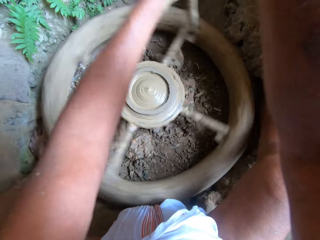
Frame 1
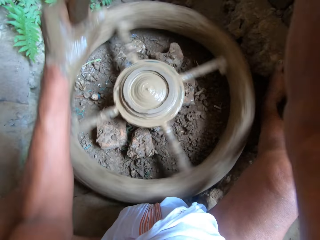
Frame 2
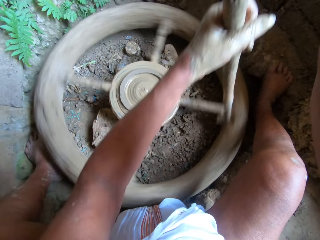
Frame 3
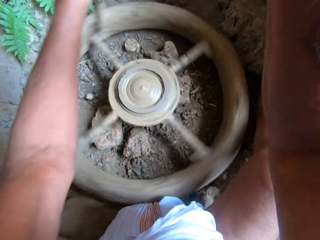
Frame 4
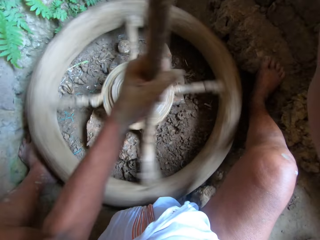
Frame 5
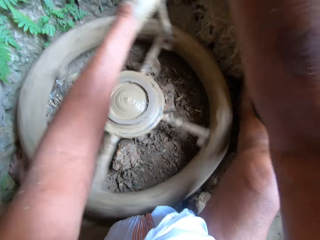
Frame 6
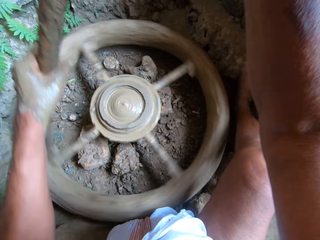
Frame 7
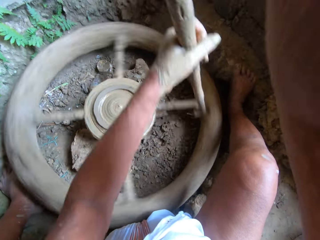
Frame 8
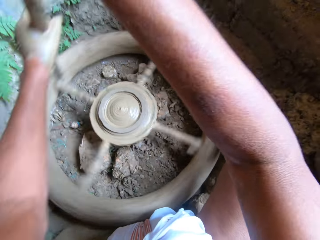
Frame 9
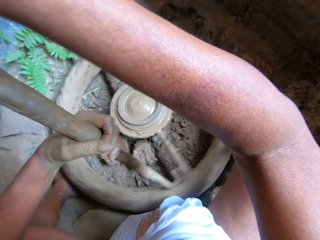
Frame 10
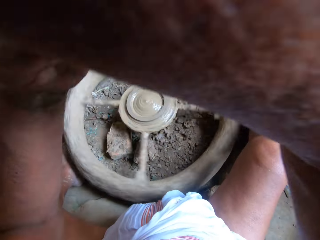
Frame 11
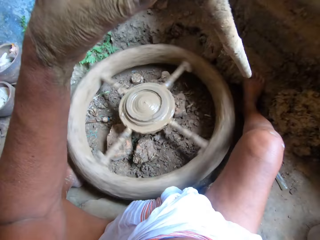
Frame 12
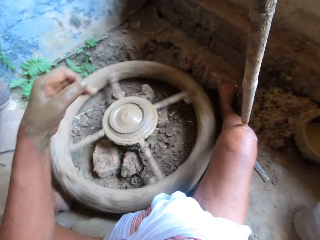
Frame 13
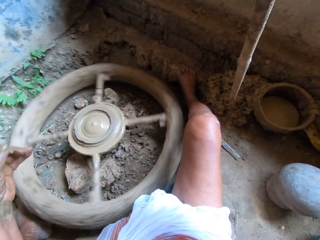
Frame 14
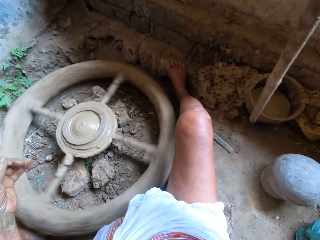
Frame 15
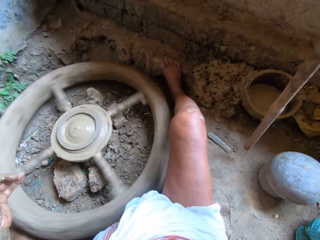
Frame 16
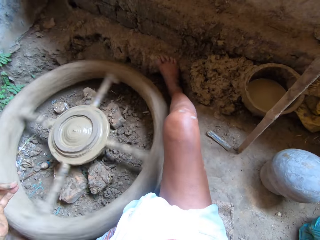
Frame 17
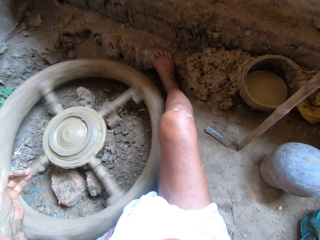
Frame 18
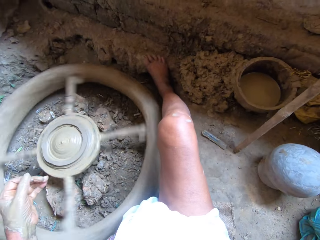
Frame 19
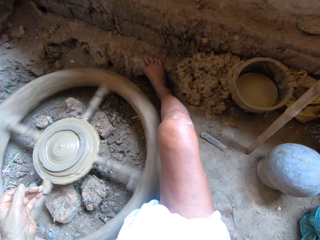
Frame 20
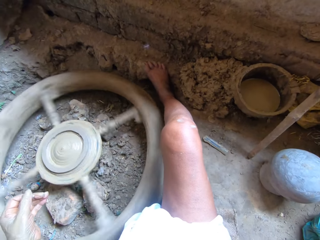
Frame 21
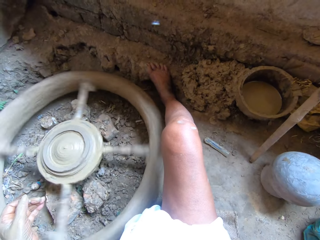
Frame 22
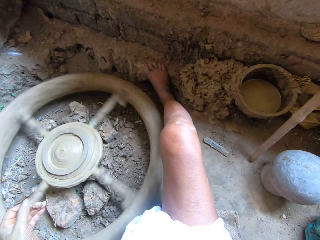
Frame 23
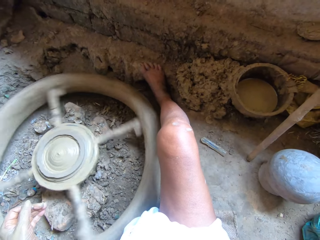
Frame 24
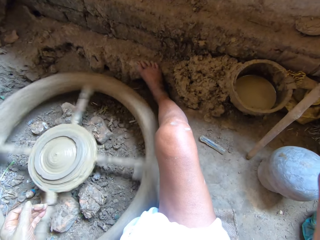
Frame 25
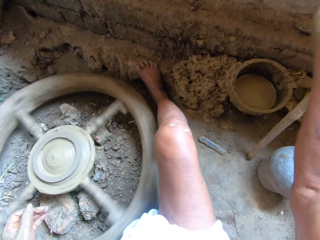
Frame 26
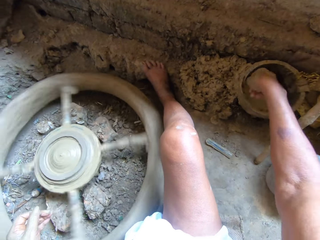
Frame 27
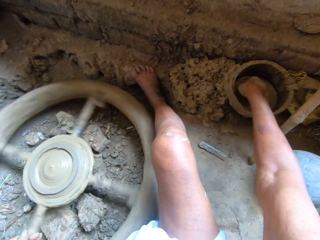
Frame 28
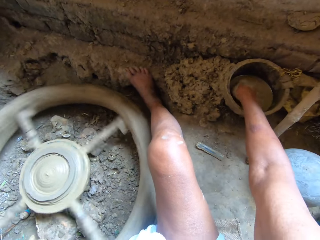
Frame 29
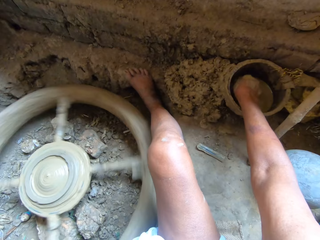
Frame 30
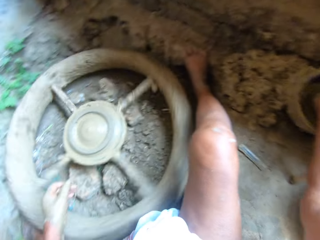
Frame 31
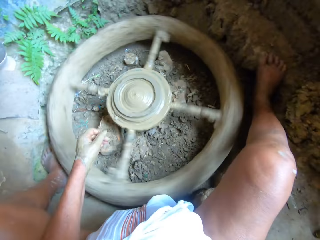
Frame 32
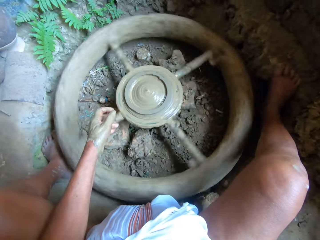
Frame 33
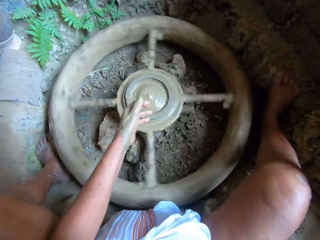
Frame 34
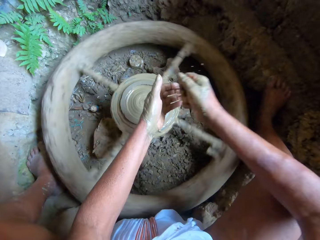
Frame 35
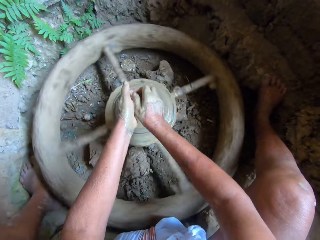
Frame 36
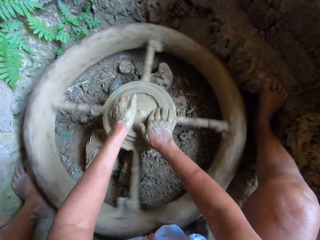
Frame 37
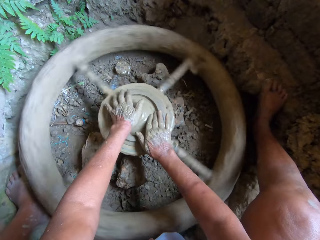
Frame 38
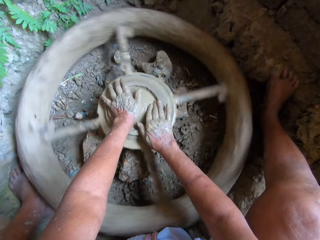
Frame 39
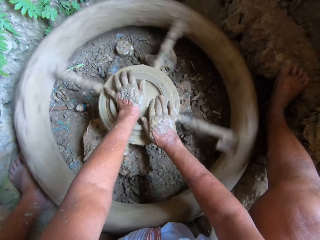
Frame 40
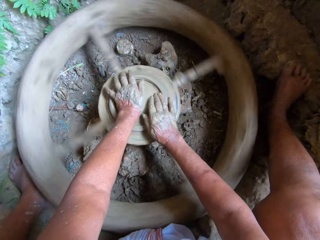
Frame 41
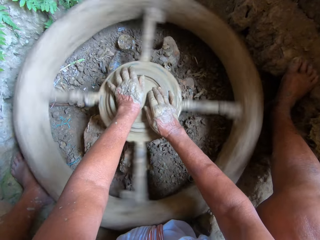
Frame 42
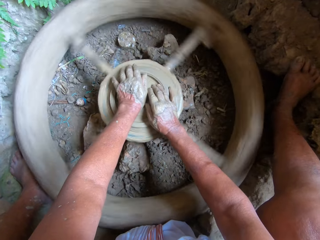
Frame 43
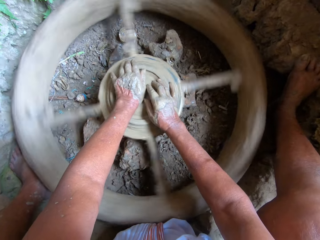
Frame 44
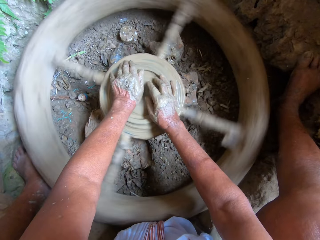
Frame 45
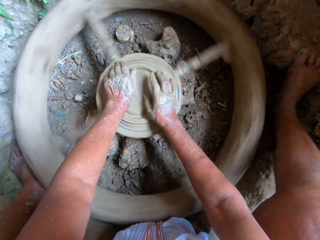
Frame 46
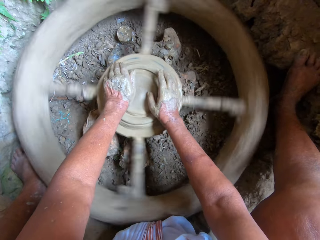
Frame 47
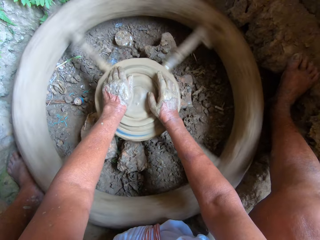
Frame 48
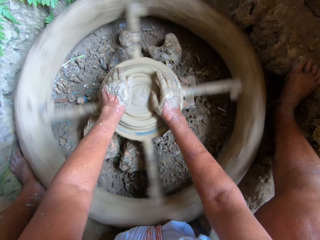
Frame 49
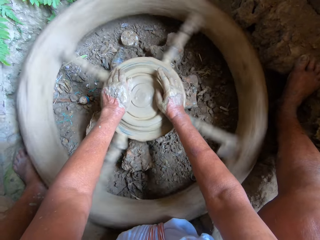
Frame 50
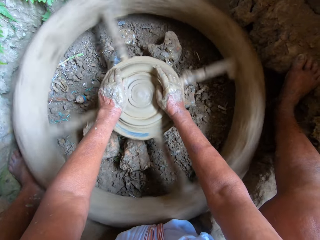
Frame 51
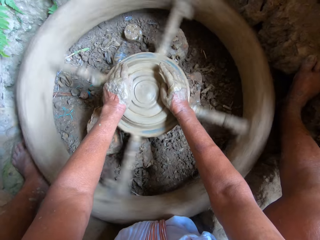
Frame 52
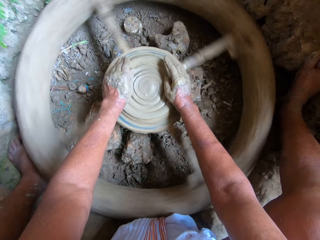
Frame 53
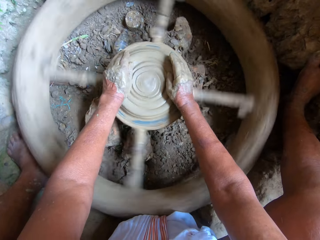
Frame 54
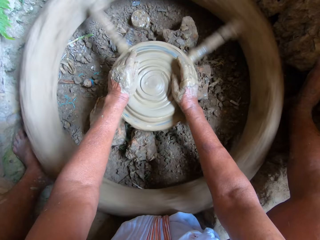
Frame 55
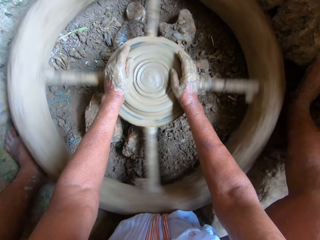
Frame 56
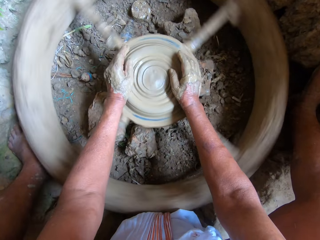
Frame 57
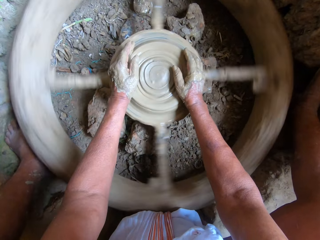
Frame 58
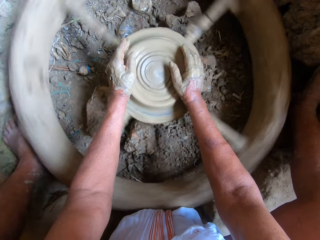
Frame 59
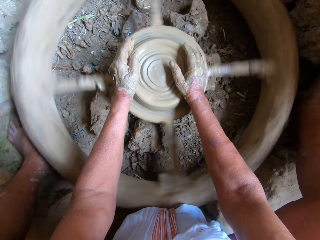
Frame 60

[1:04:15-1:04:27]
The camera wearer removes the stick from the spinning potter's wheel. He drops the stick in his right hand by the wall. He dips his right hand in a bowl of water on the floor. He rubs his hands together. He molds the clay on the potter's wheel with both hands.

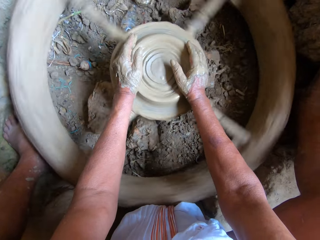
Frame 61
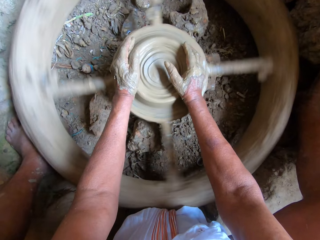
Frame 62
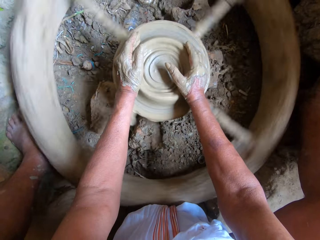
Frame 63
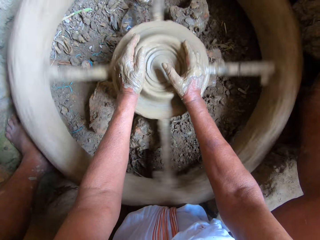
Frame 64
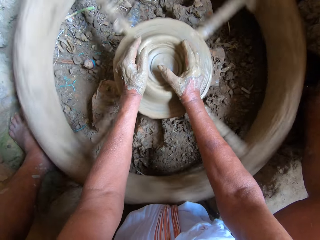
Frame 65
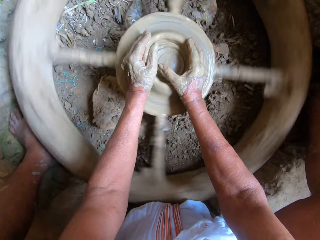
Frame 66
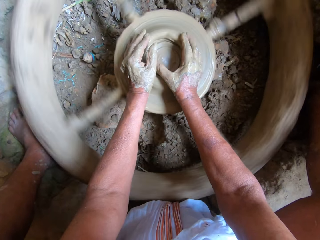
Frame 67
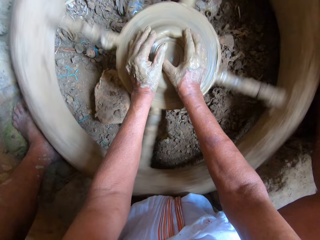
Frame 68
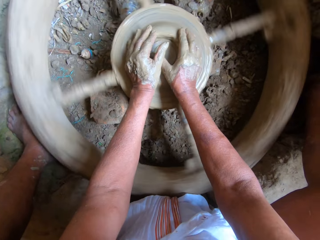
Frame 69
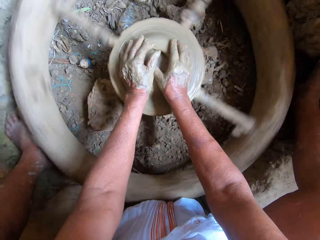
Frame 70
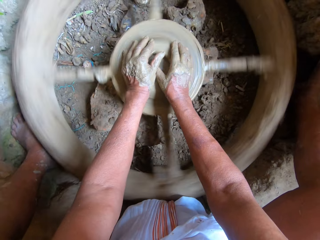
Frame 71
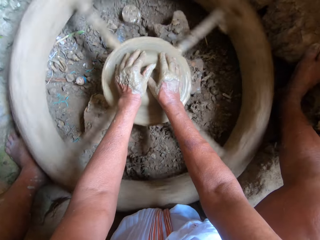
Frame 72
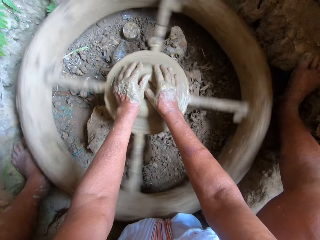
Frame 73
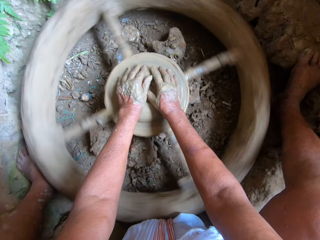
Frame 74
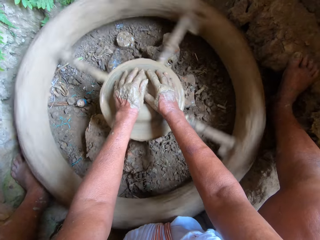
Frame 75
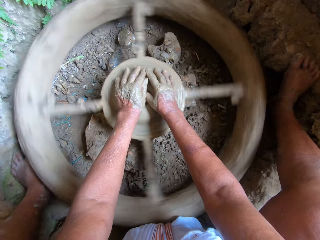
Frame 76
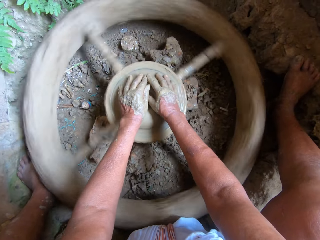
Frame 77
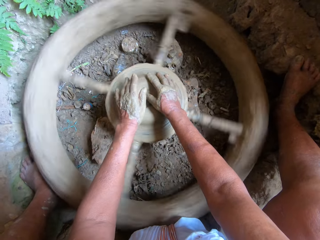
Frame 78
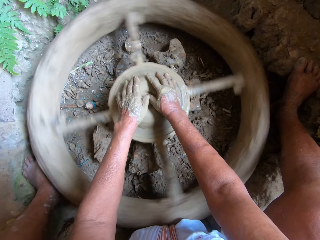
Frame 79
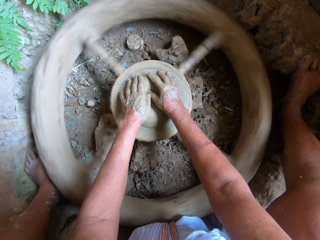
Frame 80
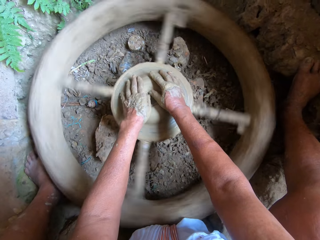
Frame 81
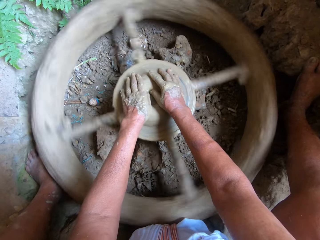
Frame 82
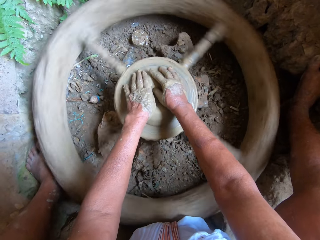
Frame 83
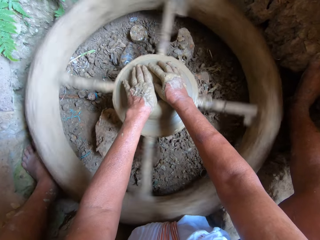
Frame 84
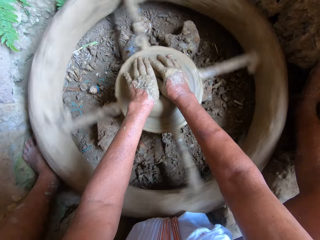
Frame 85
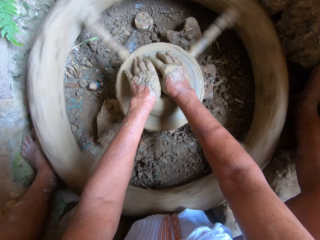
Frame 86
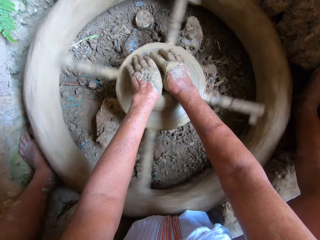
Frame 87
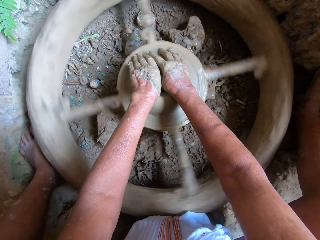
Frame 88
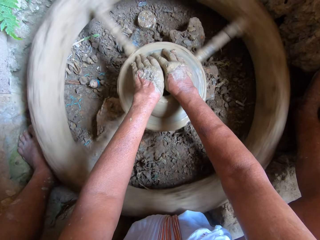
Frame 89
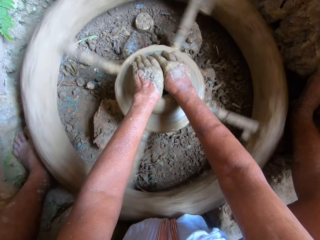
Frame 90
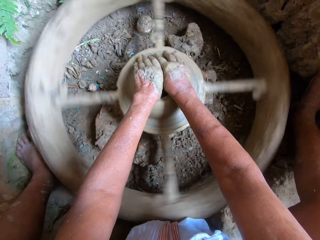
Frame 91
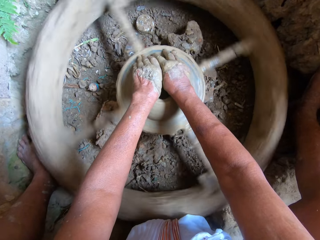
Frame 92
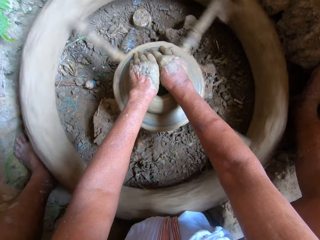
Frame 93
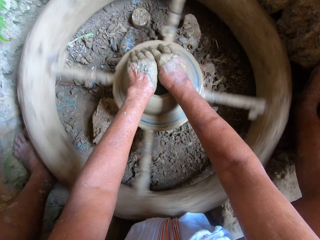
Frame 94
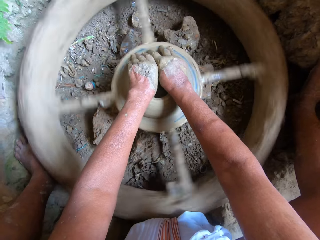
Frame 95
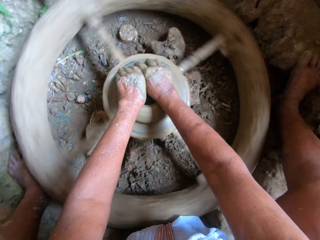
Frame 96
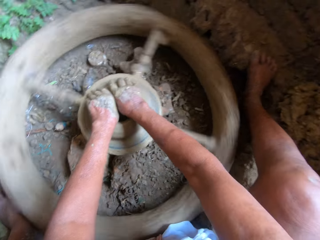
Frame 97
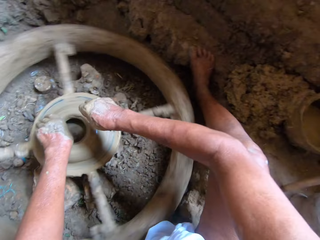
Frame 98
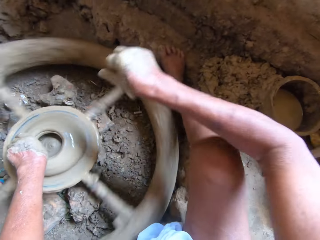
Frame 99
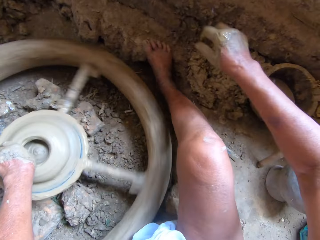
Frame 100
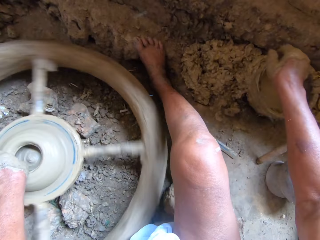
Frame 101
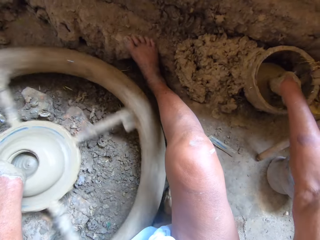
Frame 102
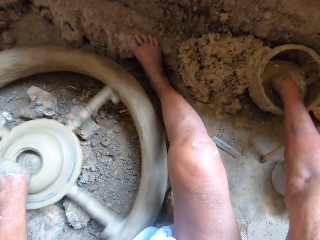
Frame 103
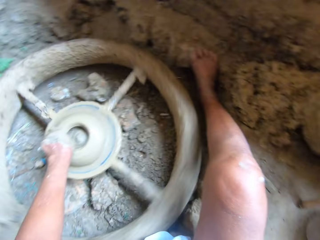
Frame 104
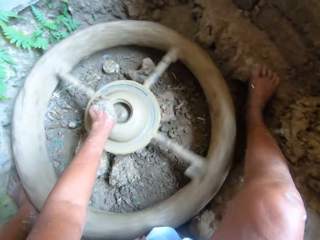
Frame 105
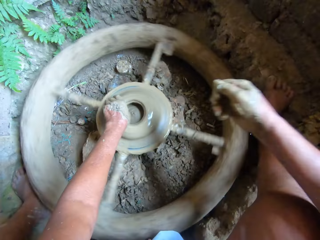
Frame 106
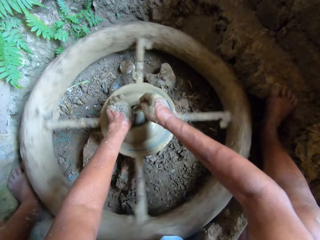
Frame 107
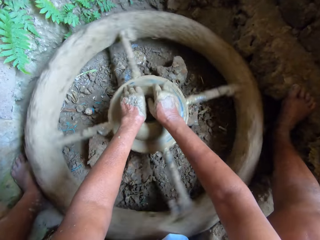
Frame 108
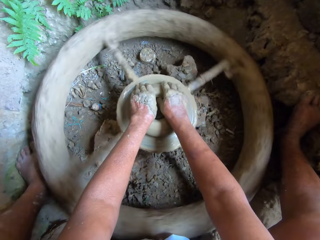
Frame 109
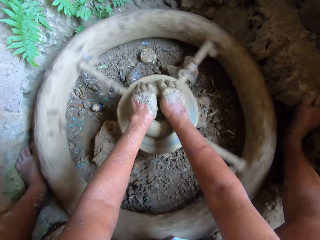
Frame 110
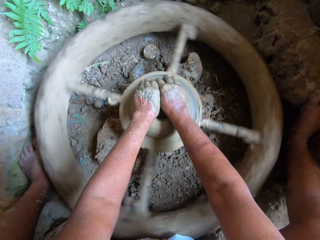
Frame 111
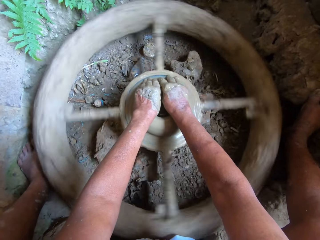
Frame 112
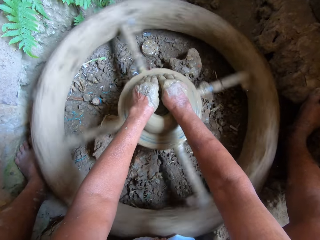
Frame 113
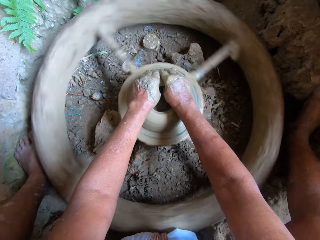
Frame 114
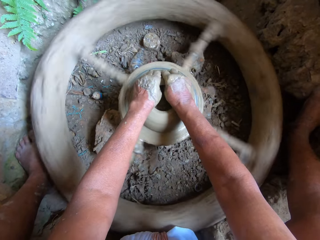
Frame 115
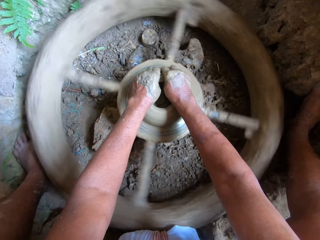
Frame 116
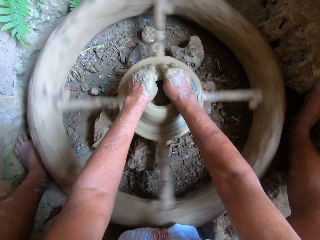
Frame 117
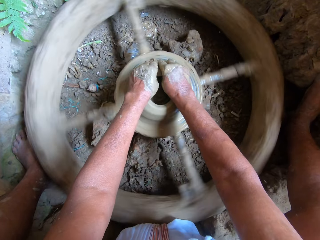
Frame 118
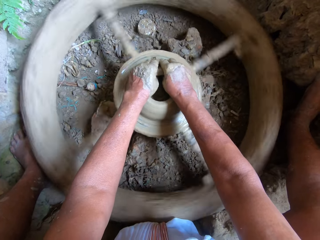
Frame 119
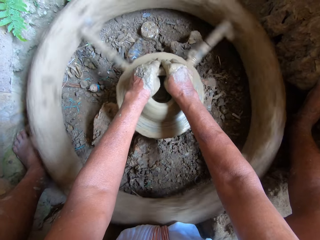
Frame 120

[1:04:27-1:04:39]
The camera wearer dips his right hand in a bowl of water on the floor. He molds the clay on the potter's wheel with both hands. He pours water on the clay.
